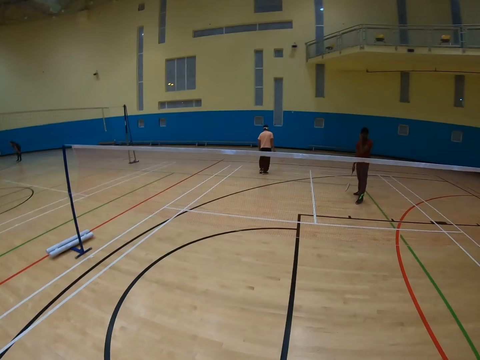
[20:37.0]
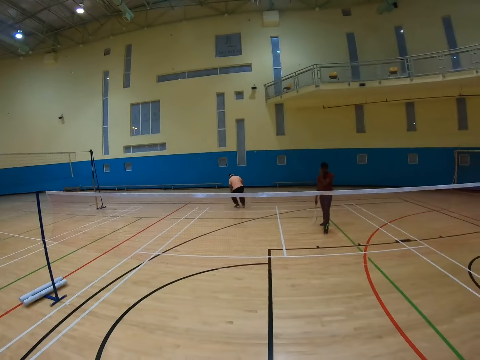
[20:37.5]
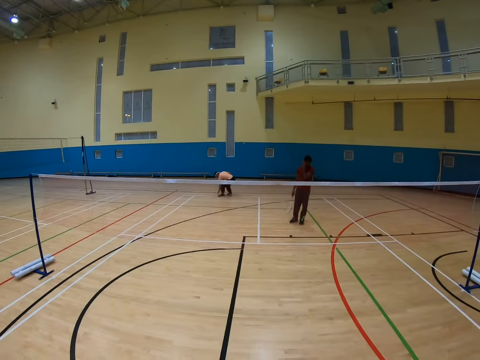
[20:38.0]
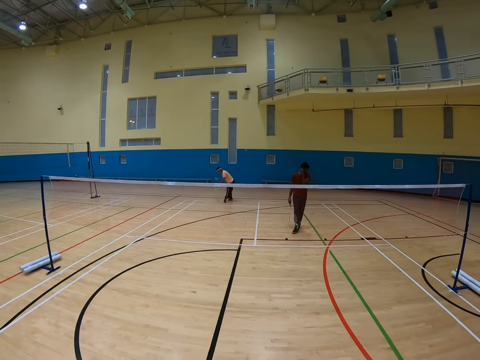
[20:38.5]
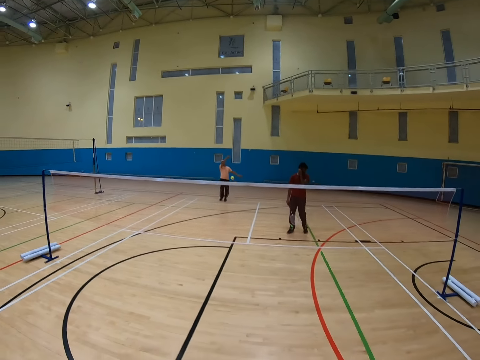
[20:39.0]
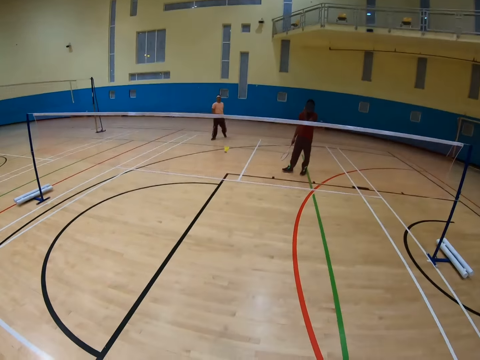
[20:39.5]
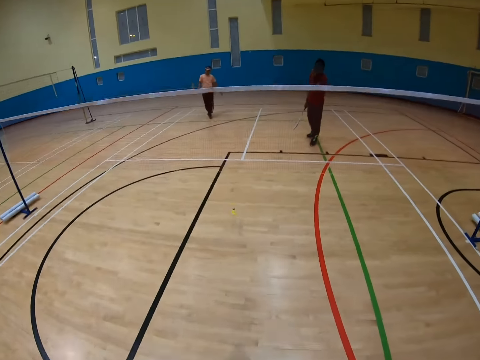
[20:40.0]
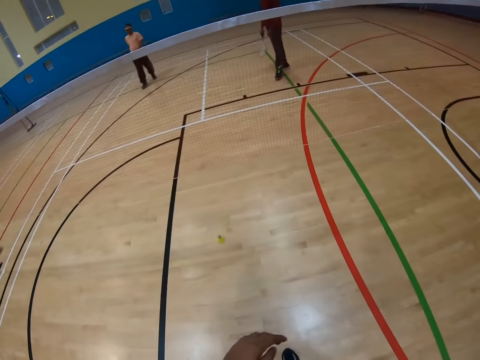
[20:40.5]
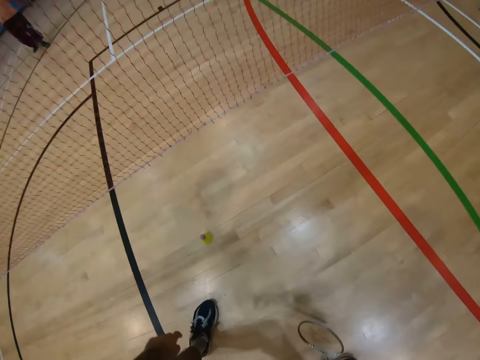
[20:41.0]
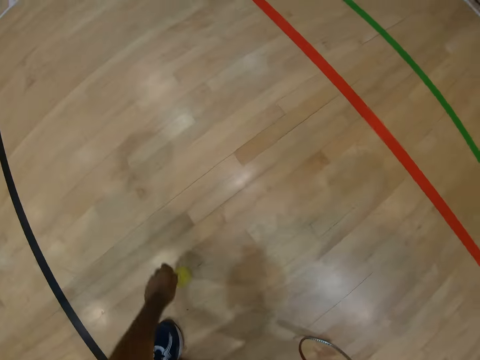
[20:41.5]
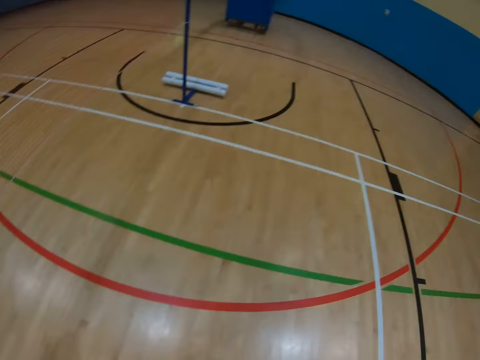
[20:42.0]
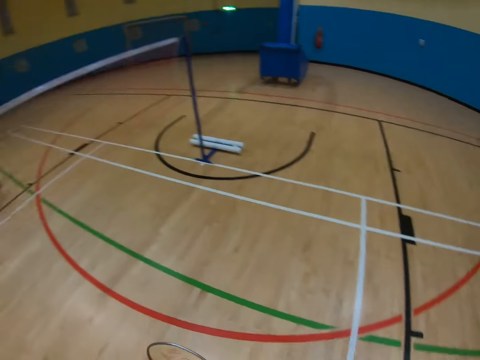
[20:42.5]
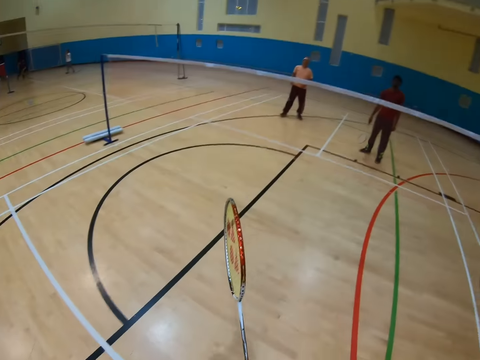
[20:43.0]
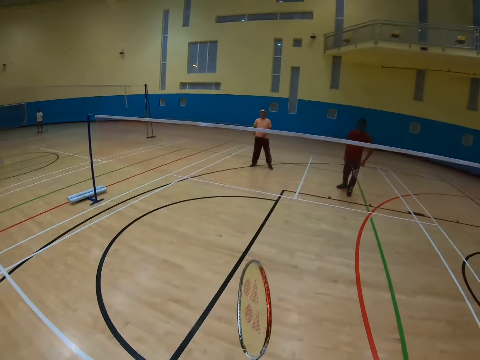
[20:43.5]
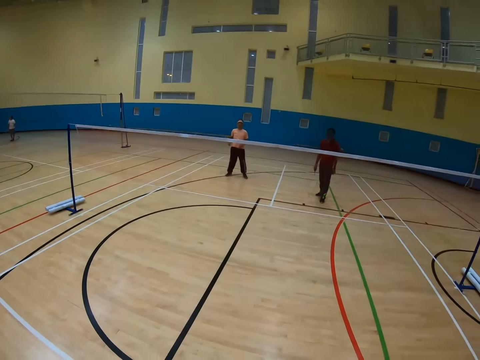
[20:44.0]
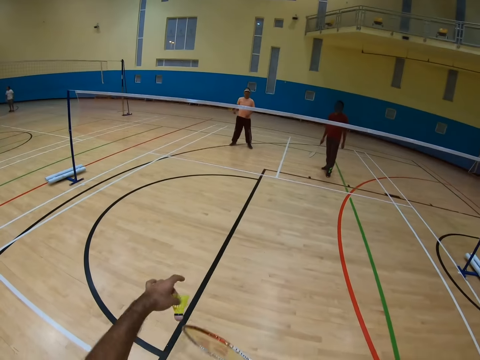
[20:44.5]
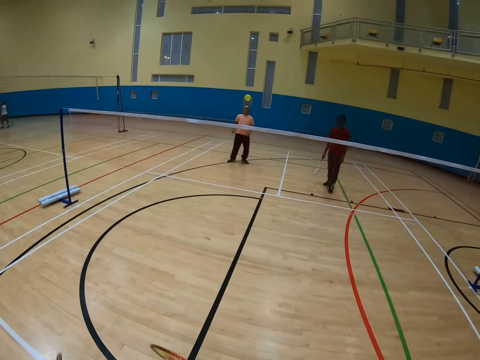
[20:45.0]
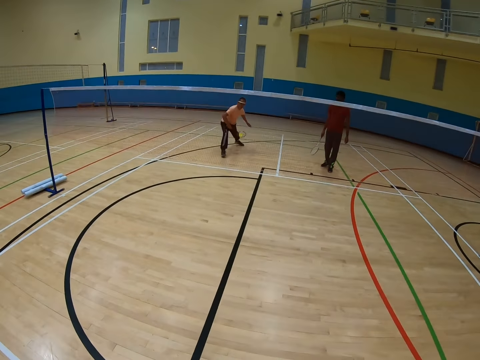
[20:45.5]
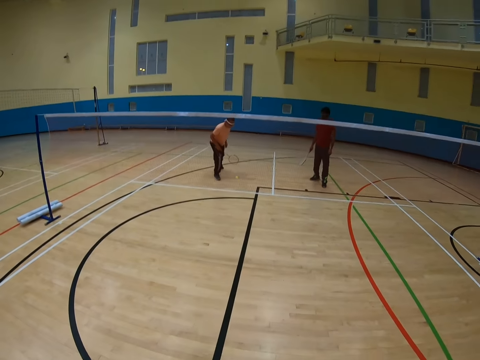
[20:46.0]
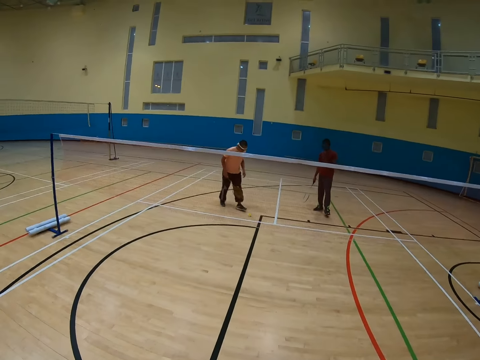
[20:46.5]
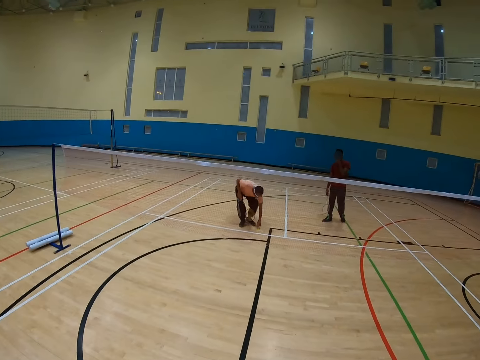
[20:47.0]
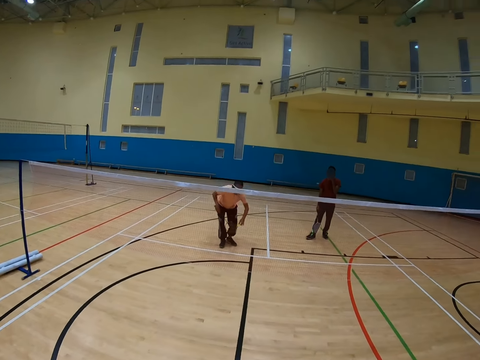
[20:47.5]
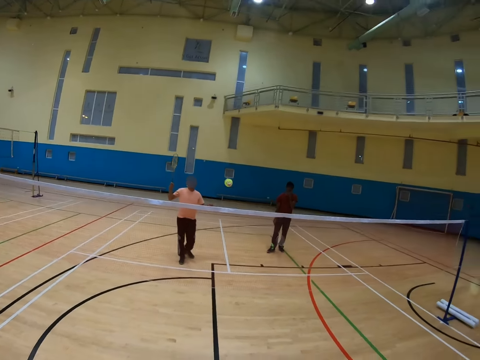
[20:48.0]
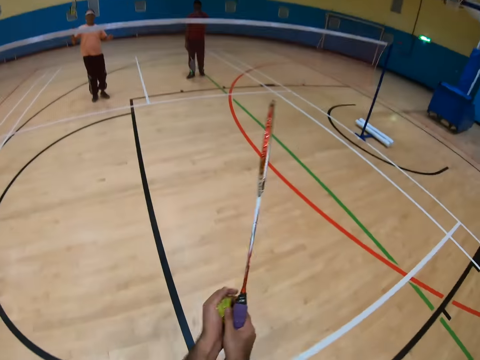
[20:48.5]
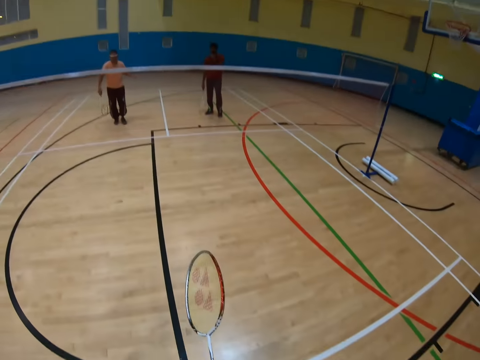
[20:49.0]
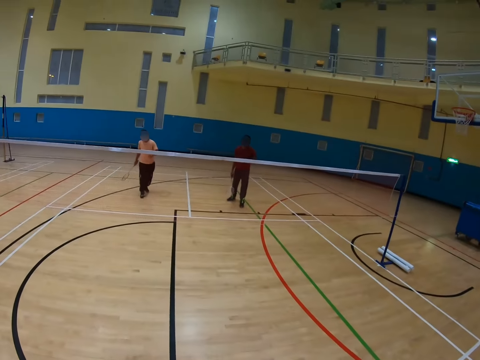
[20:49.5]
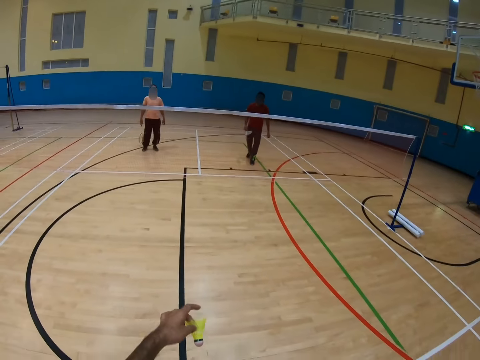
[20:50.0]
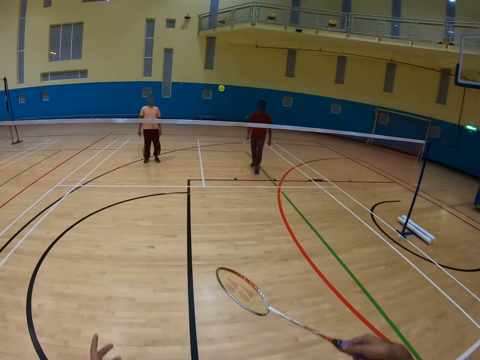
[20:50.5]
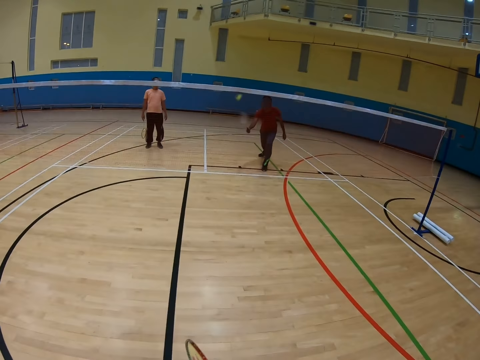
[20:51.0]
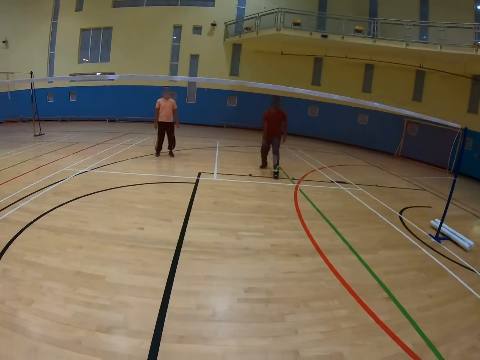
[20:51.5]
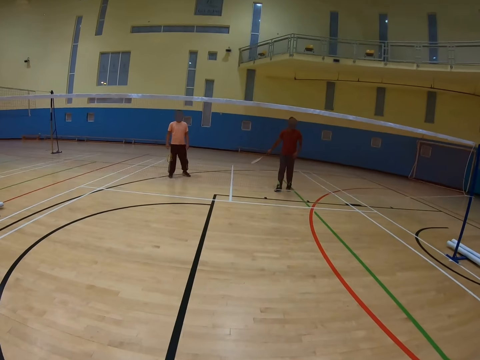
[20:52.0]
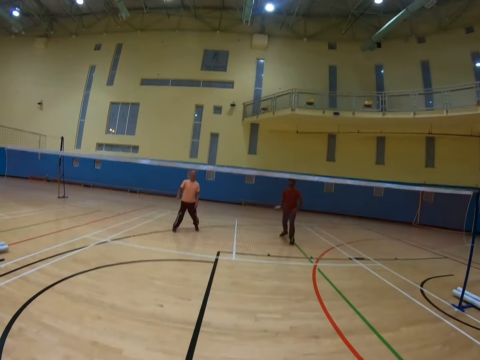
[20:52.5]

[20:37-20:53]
A man walks in a badminton court, picks up a shuttlecock and hits the shuttlecock. The camera wearer picks up the shuttlecock. They hit the shuttlecock. The man picks up the shuttlecock. The camera wearer catches the shuttlecock. They hit the shuttlecock. They play badminton. Another man hits the shuttlecock.

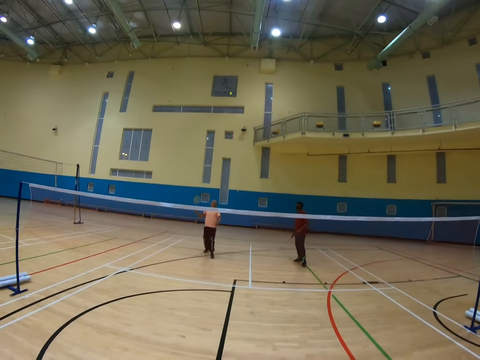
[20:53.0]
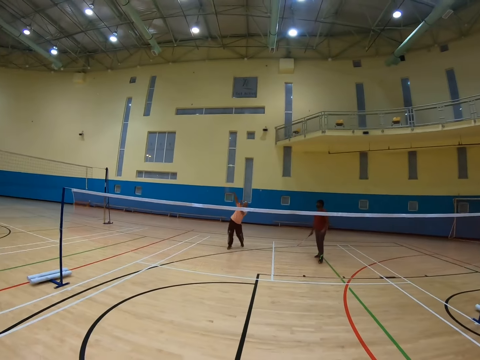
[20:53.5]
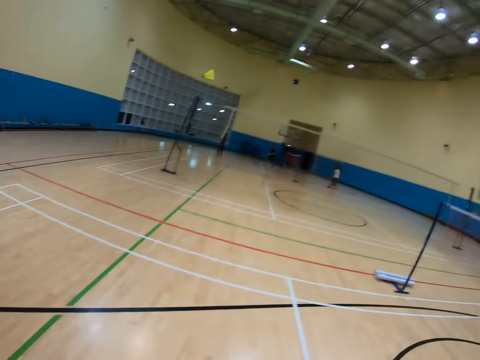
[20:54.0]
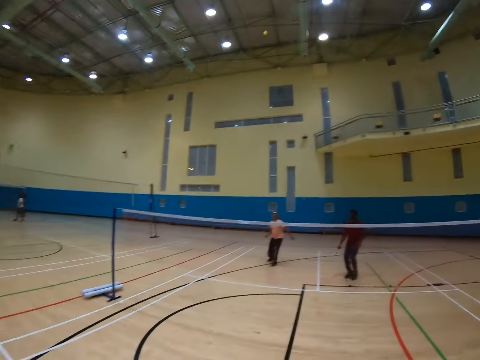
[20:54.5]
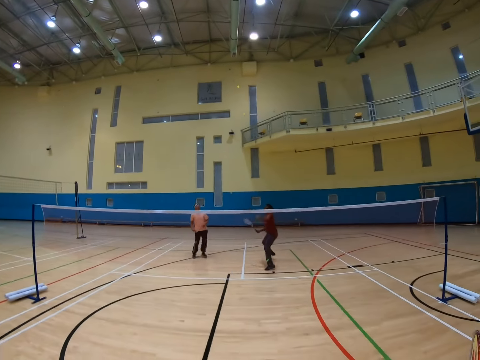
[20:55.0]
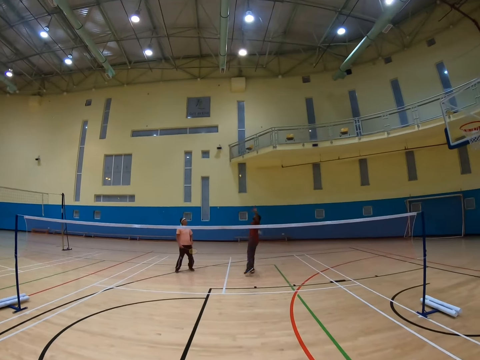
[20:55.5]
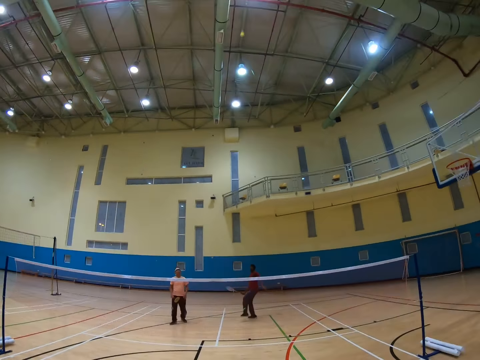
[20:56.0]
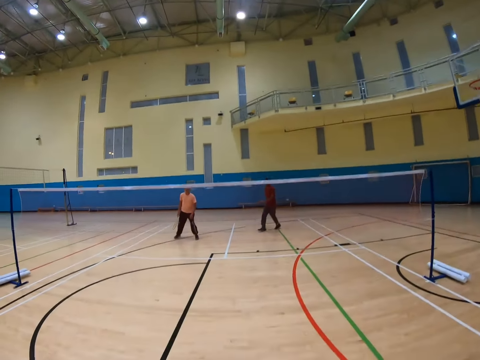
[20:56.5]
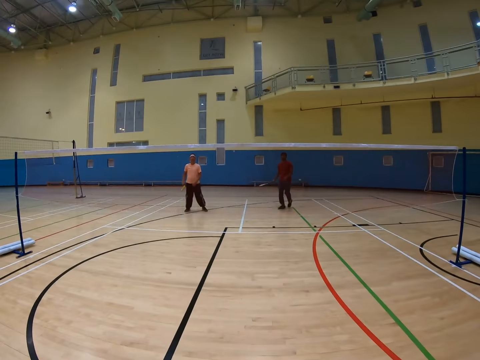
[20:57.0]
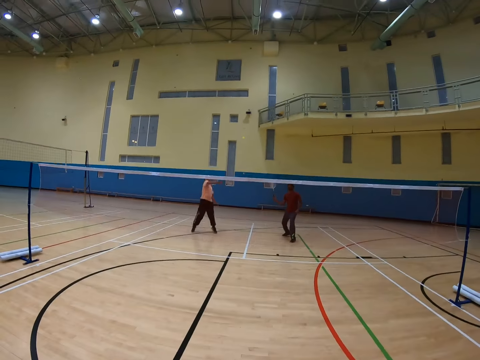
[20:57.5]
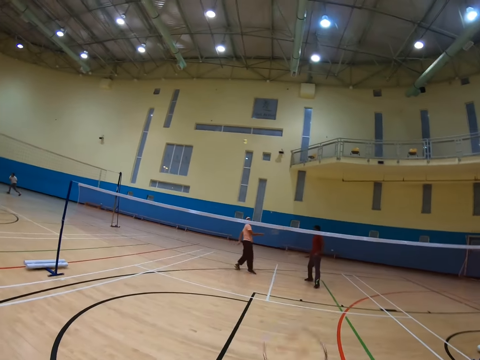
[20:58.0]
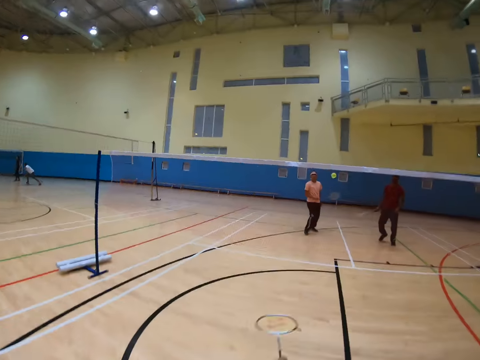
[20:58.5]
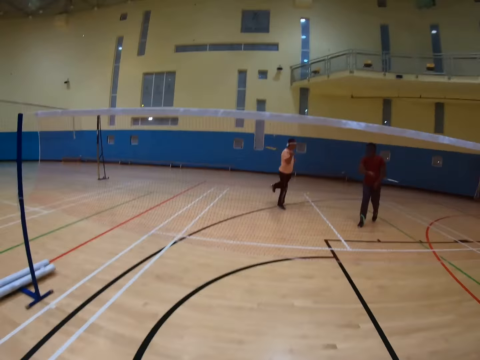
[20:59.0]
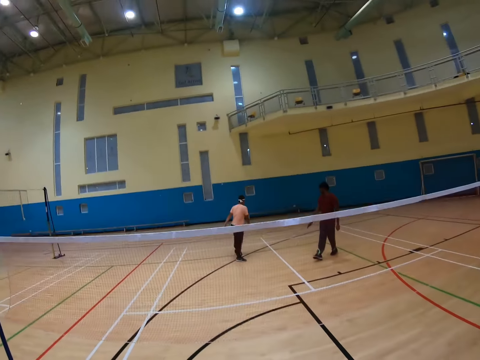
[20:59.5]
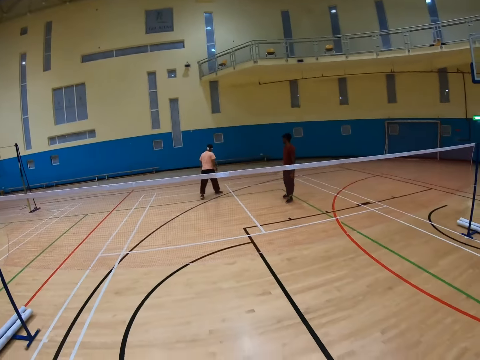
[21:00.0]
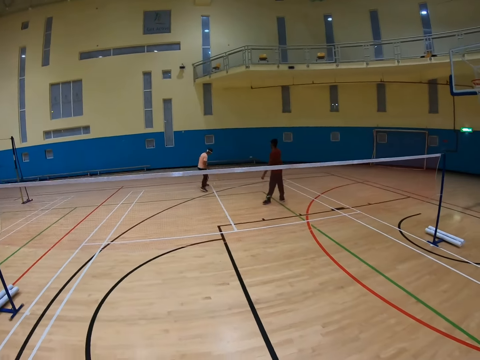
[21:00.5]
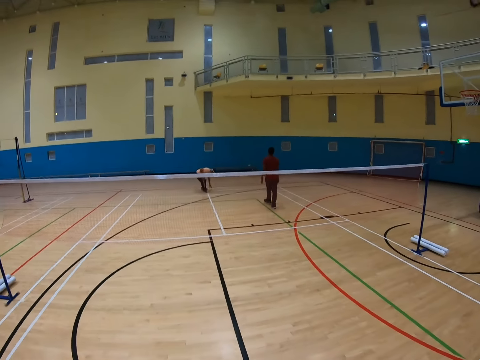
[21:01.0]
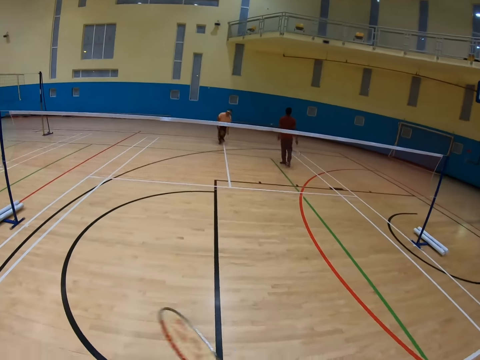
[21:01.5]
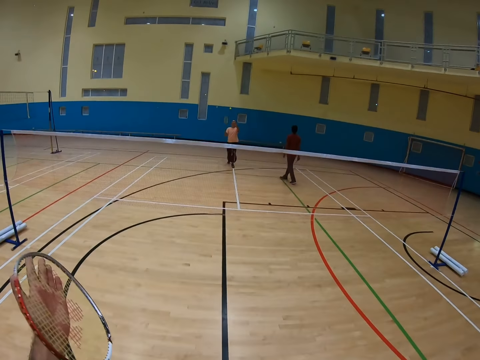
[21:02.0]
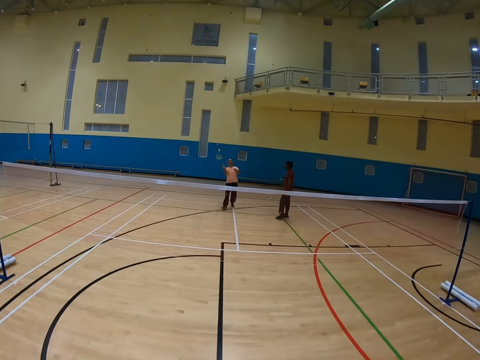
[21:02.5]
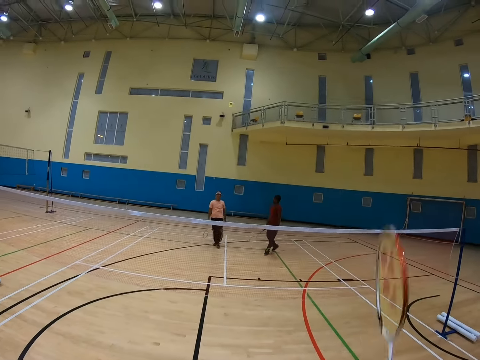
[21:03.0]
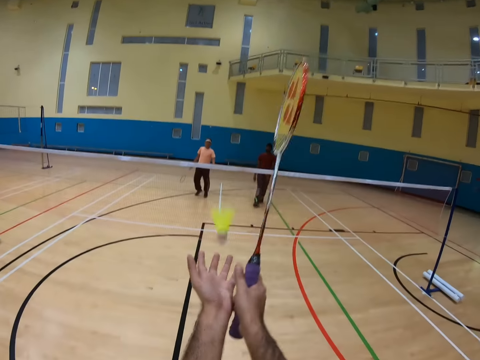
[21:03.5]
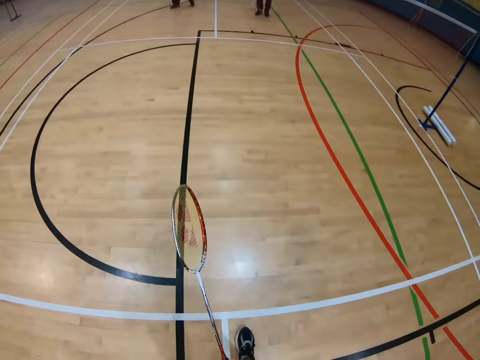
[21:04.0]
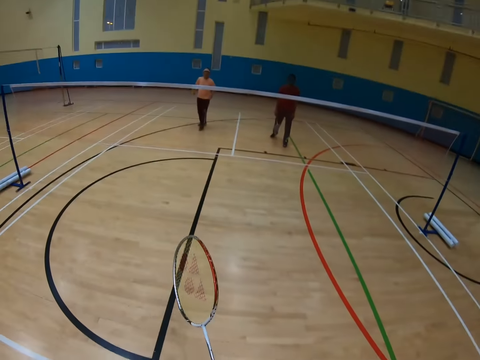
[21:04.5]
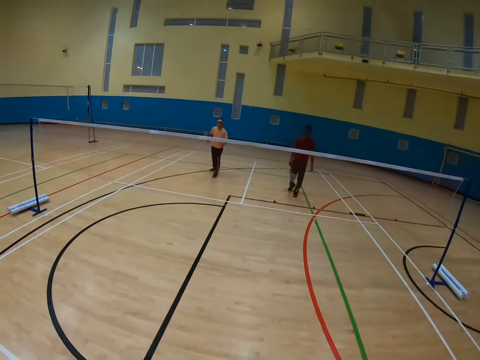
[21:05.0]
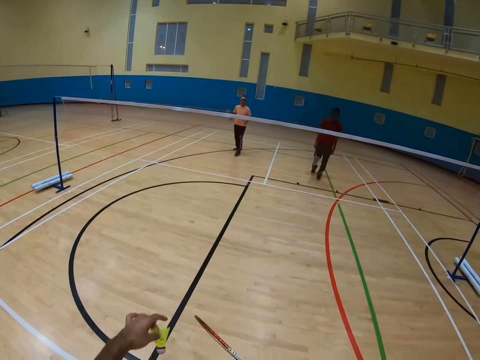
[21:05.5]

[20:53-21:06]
A man hits a shuttlecock. Another man hits the shuttlecock. A third man hits the shuttlecock. The first man hits the shuttlecock. The camera wearer hits the shuttlecock. The first man walks in the badminton court, picks up the shuttlecock and hits the shuttlecock. The camera wearer catches the shuttlecock.
